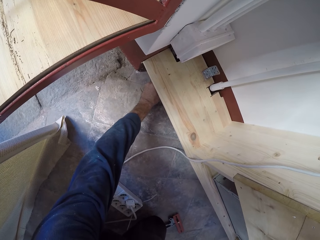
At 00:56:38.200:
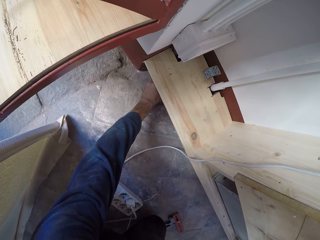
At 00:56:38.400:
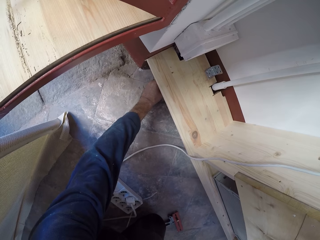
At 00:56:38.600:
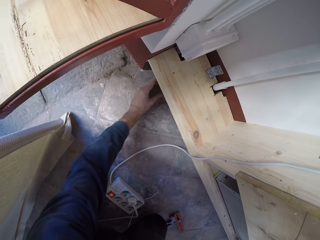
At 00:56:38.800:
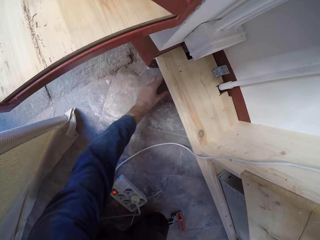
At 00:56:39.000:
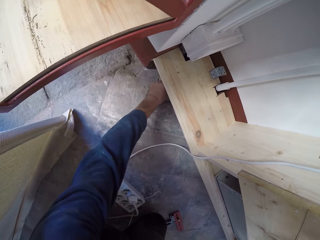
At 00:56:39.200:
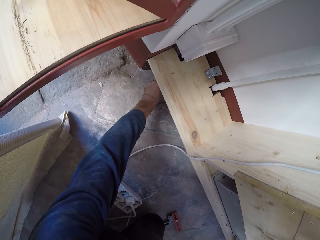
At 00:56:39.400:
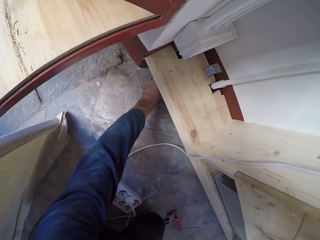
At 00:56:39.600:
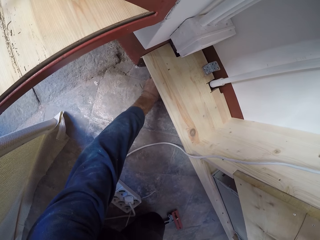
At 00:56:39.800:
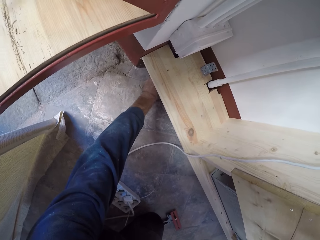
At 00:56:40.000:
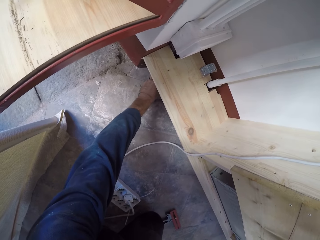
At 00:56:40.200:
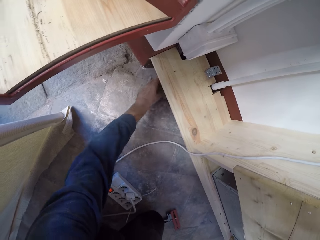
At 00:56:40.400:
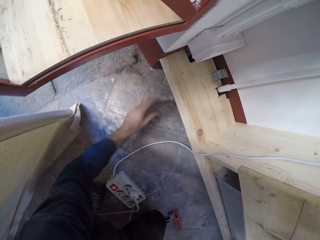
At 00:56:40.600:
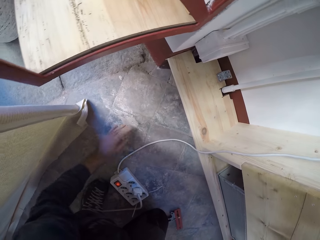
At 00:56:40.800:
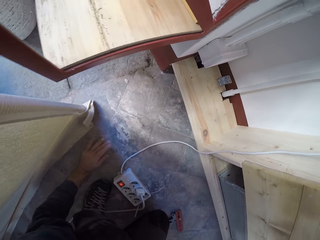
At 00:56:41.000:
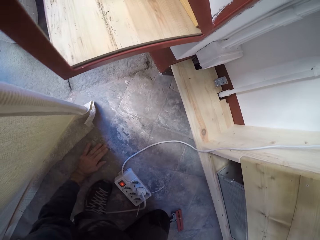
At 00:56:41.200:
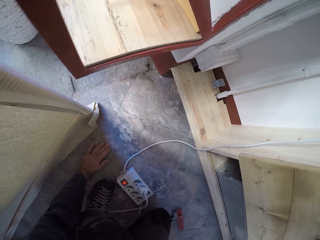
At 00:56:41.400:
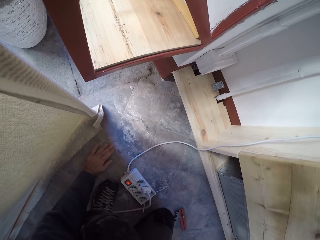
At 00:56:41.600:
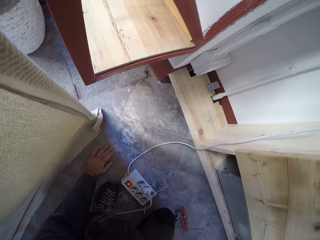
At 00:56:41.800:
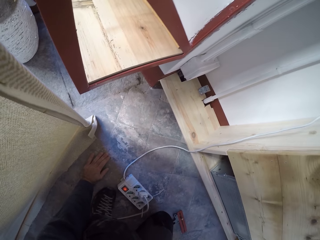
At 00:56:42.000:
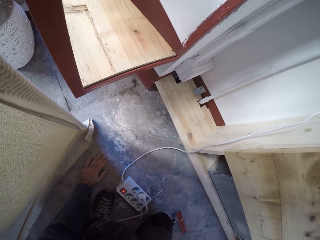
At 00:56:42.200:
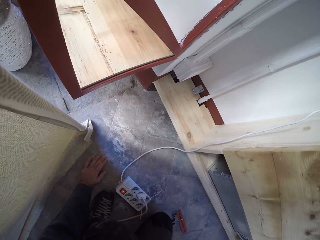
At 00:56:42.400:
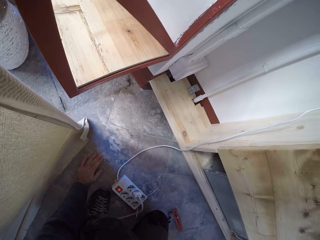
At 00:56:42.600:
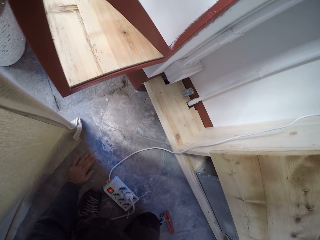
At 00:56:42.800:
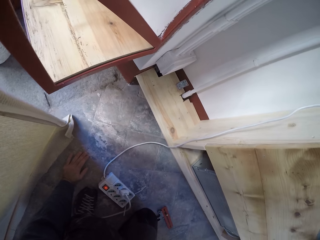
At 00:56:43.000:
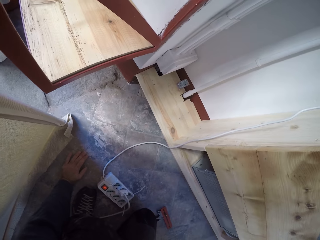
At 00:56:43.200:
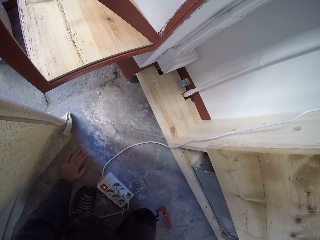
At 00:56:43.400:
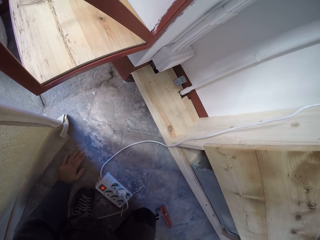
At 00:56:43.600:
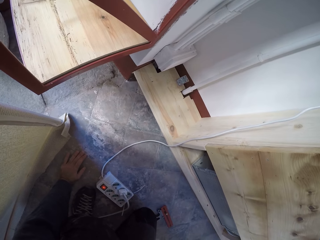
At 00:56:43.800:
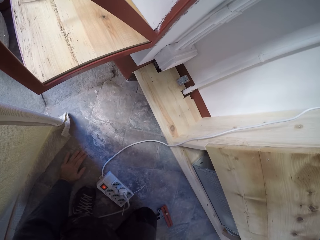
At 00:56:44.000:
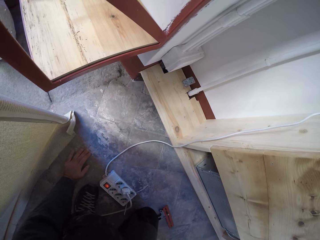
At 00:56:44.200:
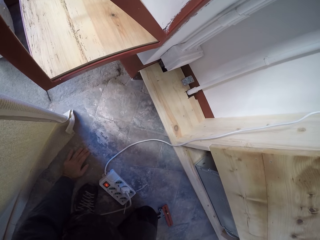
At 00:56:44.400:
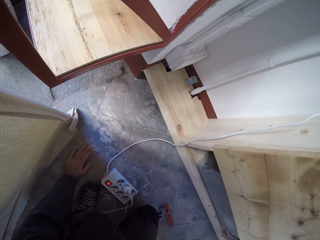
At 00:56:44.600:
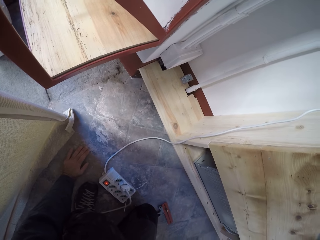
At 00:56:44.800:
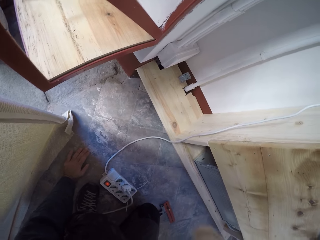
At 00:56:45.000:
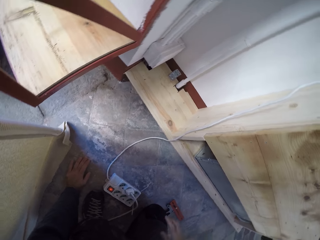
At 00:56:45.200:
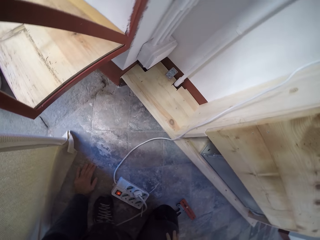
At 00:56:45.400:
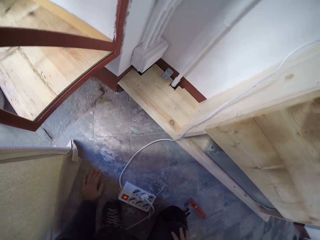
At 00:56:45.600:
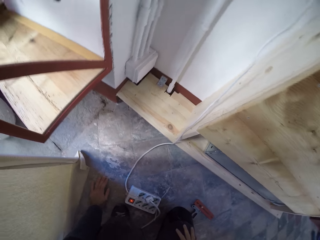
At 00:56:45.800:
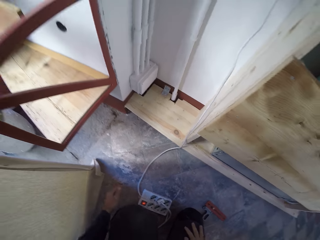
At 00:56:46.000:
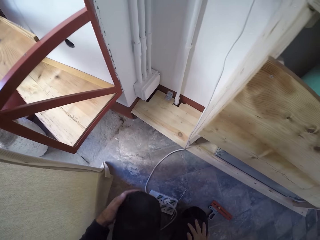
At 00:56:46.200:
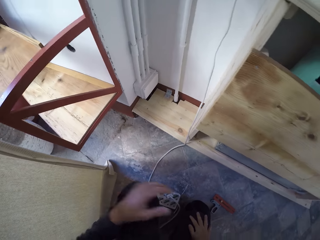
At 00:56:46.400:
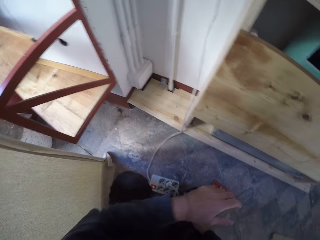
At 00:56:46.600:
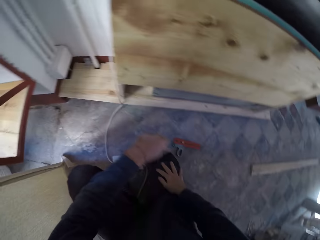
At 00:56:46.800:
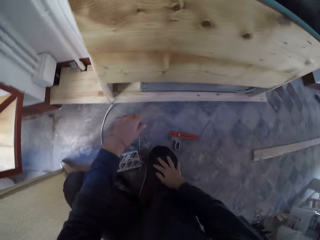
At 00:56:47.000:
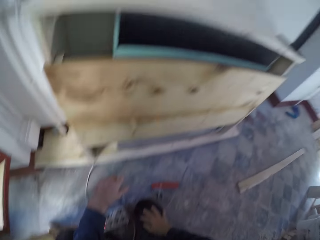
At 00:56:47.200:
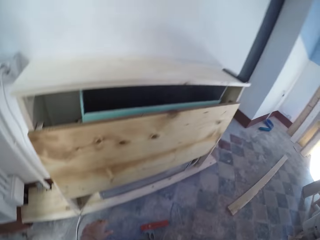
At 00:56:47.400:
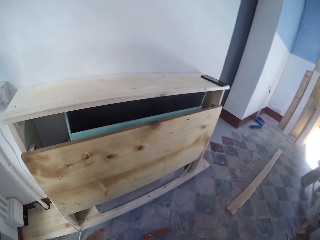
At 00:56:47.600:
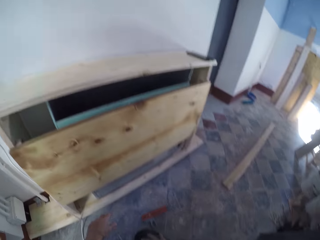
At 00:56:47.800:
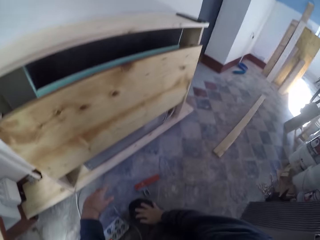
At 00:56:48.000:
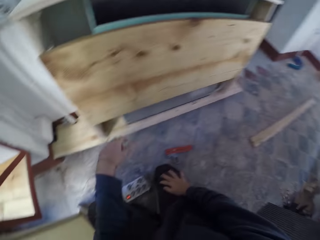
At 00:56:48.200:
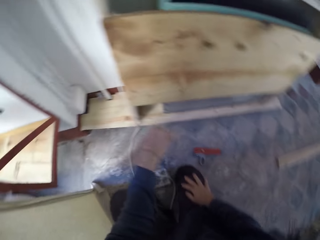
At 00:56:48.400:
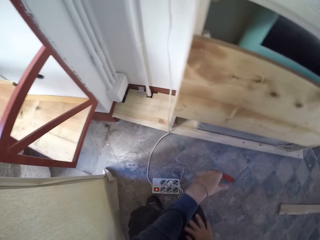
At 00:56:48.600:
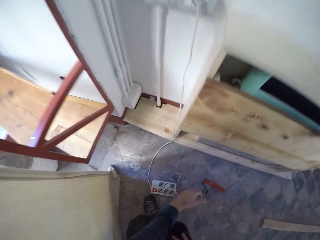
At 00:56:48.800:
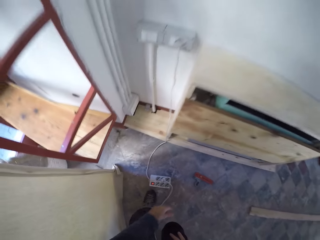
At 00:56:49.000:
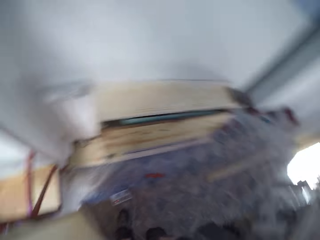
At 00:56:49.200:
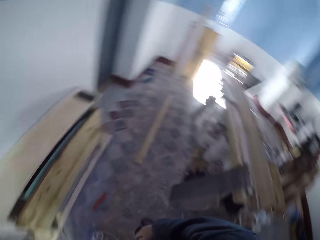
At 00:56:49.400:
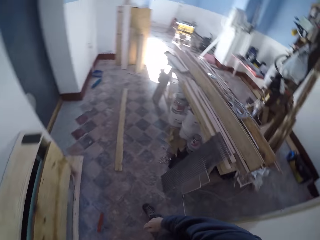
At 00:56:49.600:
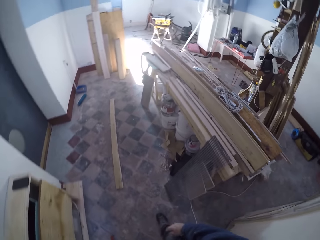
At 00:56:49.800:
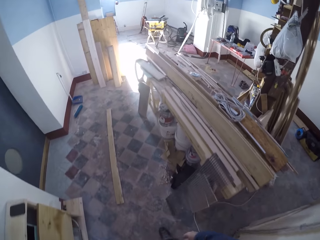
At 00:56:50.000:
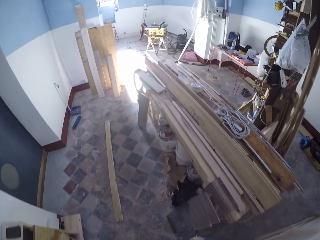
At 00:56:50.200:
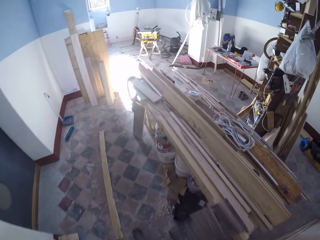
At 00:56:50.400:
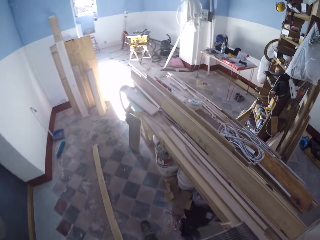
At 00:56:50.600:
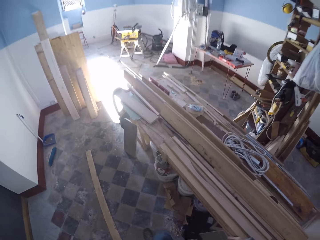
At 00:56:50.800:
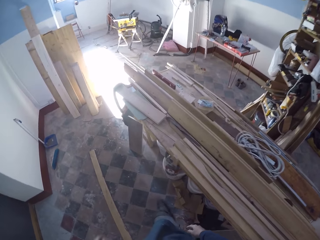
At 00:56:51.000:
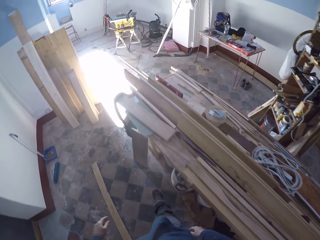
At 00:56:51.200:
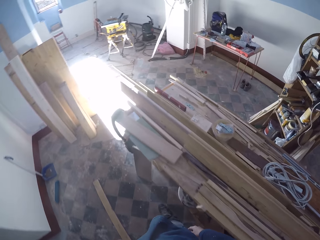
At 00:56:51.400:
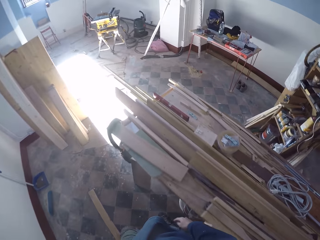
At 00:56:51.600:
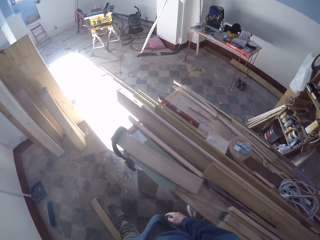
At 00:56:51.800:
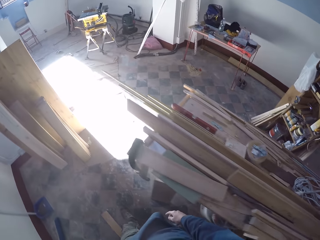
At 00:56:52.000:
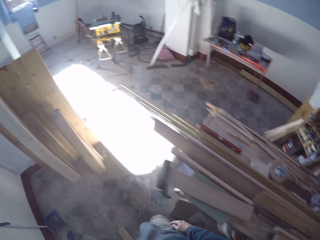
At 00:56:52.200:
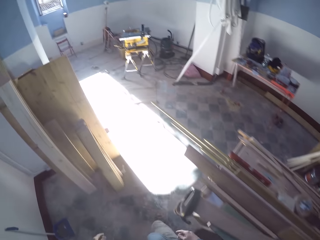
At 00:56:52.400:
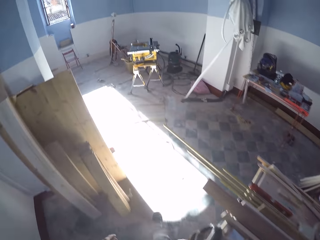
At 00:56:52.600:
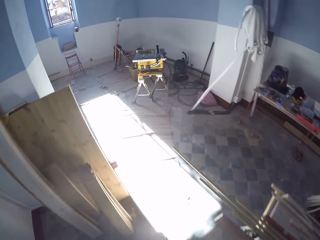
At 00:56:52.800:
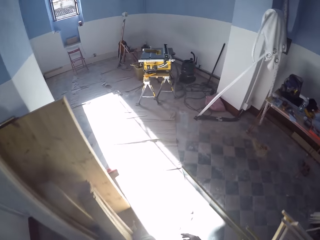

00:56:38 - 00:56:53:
The camera wearer looks around. They walk towards the table saw.

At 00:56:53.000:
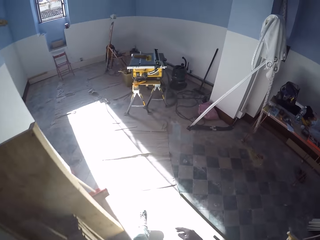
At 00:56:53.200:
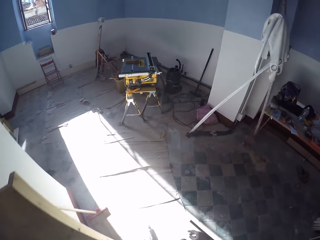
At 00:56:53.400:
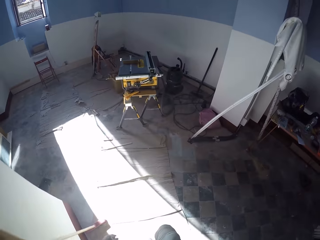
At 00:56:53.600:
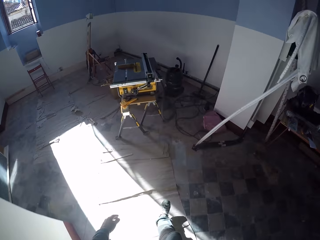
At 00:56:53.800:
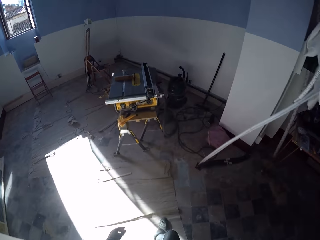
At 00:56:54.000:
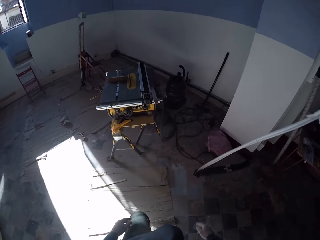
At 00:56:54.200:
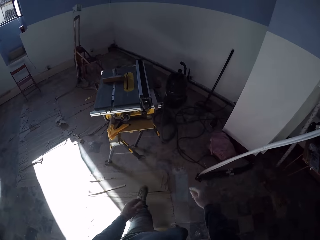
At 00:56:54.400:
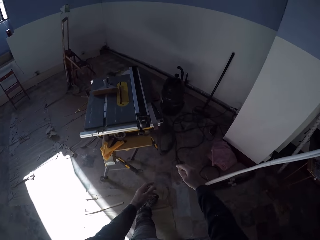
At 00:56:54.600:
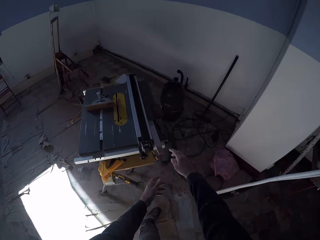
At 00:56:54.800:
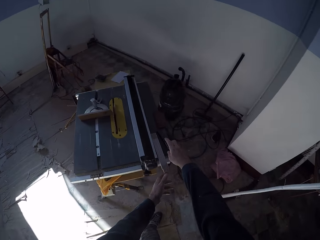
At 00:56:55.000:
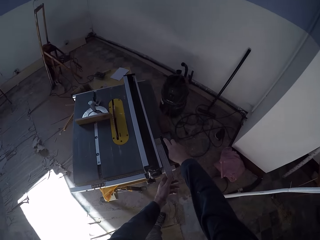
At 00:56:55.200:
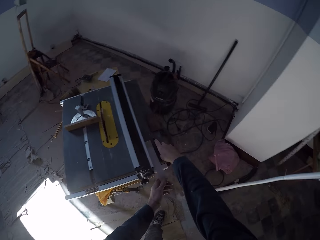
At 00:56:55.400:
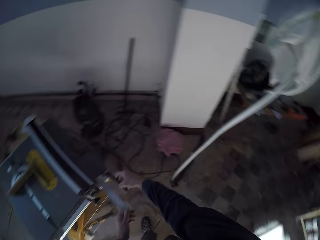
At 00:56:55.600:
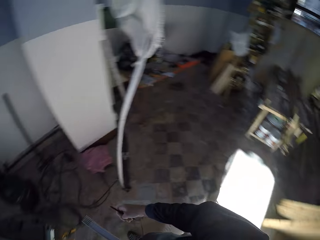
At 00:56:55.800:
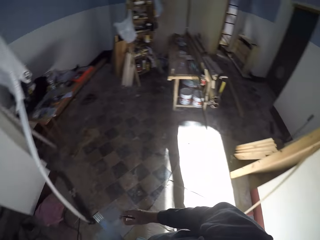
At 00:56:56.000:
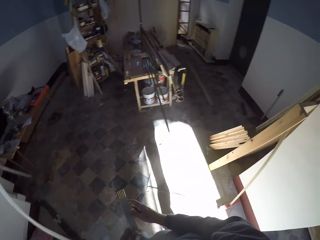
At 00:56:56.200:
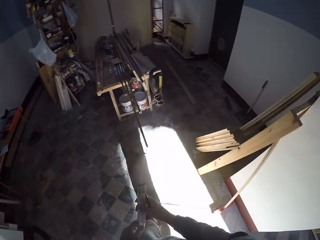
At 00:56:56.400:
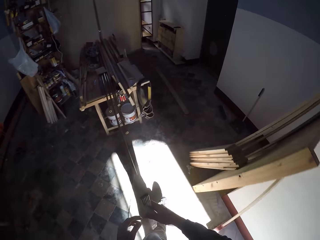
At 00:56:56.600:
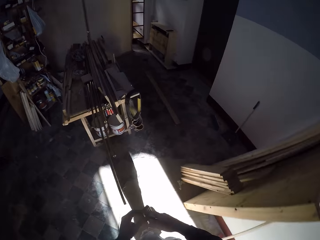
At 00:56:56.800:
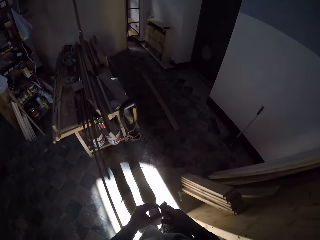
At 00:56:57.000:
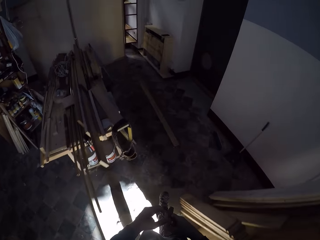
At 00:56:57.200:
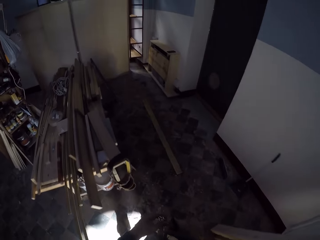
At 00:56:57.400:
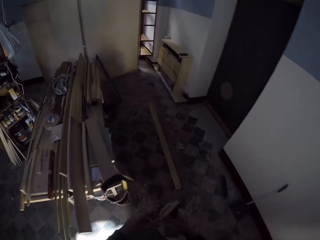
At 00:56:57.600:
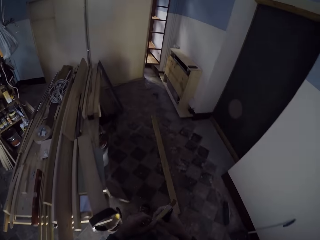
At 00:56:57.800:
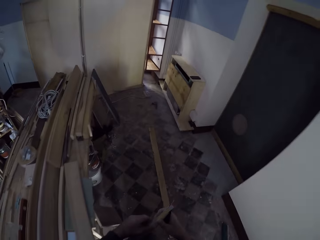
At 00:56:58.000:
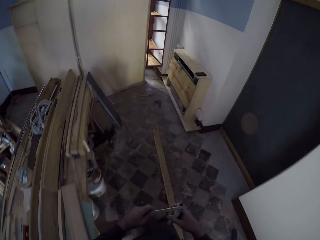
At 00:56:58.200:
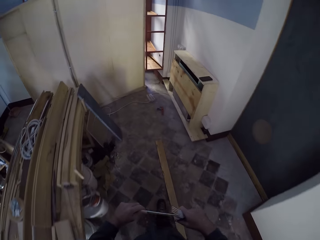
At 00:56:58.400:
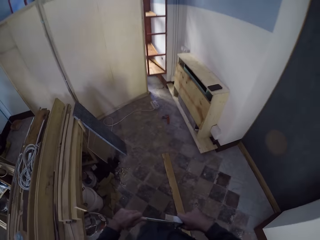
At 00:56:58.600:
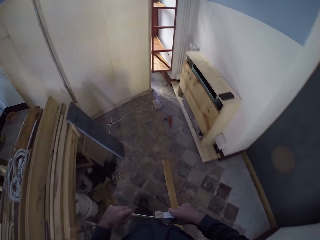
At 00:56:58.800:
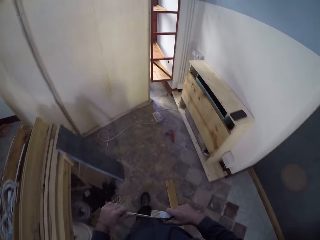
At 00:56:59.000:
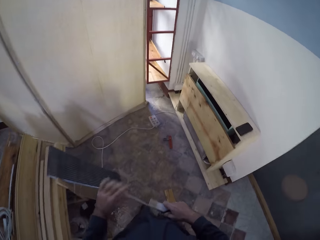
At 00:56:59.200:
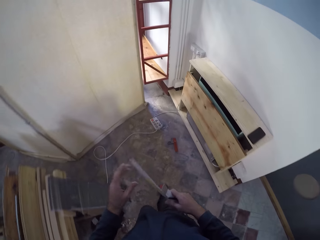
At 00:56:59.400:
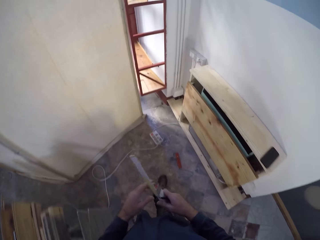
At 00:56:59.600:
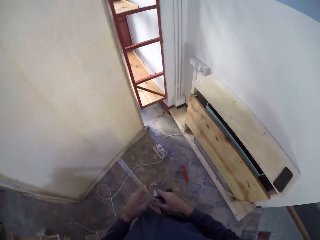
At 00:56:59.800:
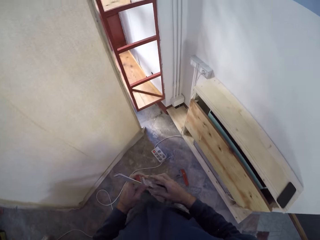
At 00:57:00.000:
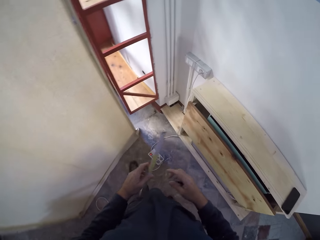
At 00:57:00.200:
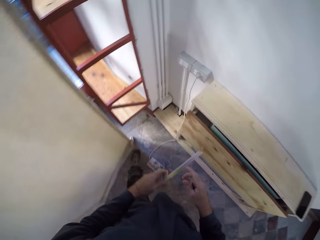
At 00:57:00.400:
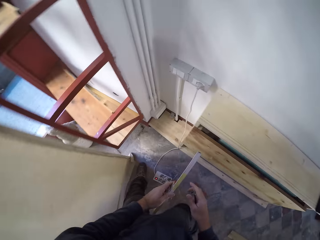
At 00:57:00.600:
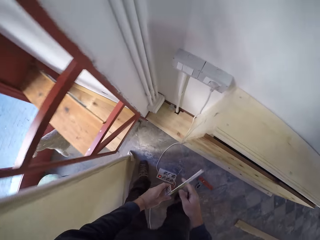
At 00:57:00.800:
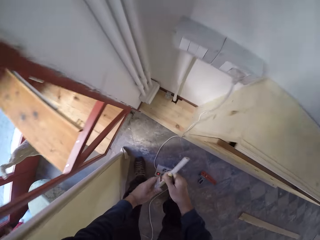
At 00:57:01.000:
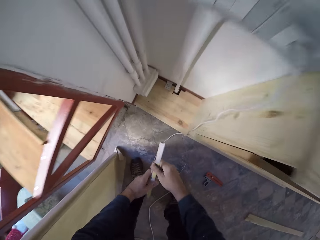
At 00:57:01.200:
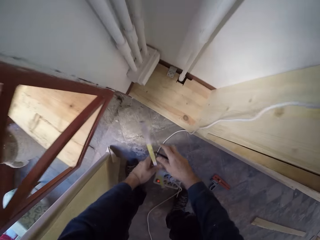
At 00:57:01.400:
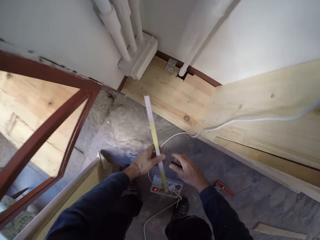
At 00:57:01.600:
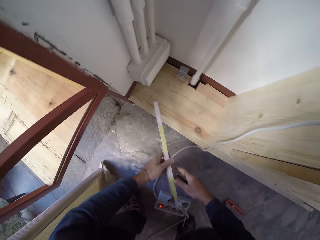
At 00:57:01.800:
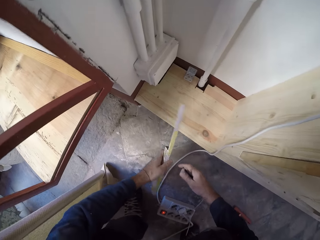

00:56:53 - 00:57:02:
The camera wearer picks the folding rule from the table saw with his left hand. He picks the pencil from the table saw with his right hand. He walks around the workshop. He passes the folding rule in his left hand to his right hand. He opens the folding rule in his right hand with his left hand. He passes the folding rule in his right hand to his left hand.
